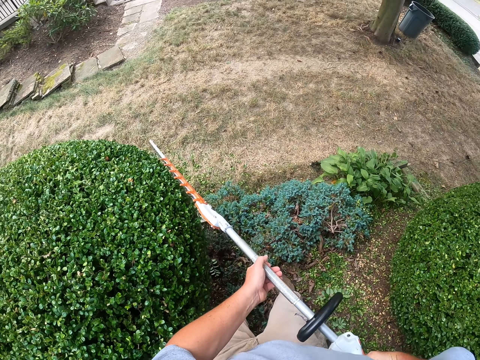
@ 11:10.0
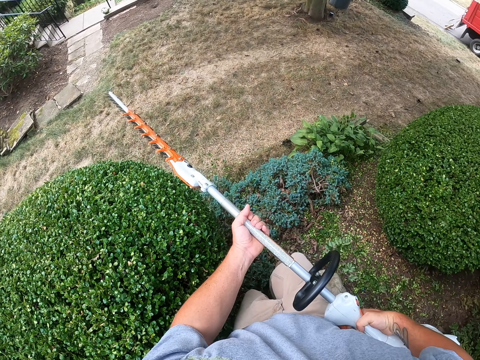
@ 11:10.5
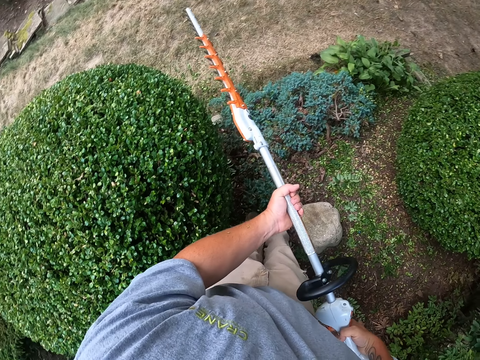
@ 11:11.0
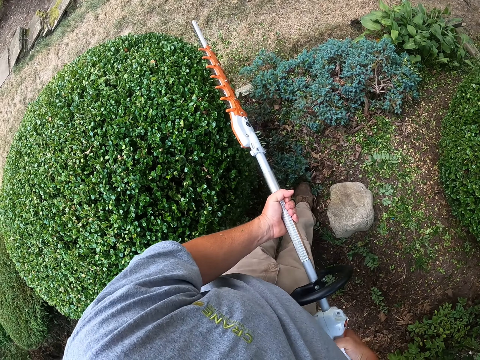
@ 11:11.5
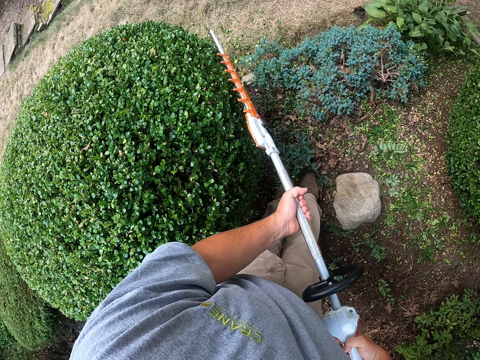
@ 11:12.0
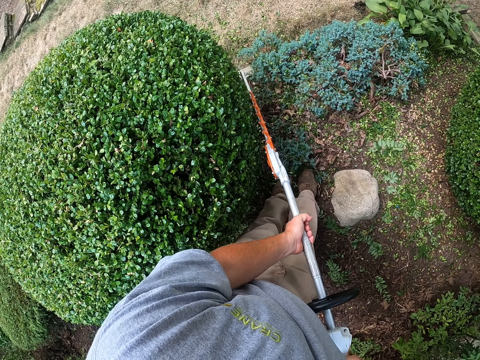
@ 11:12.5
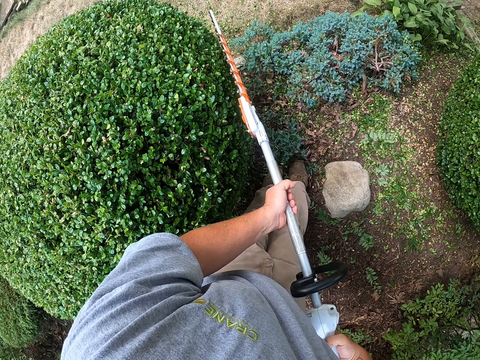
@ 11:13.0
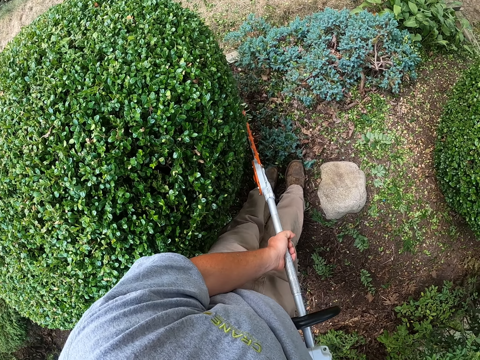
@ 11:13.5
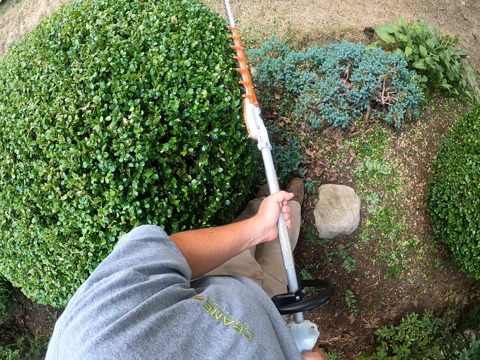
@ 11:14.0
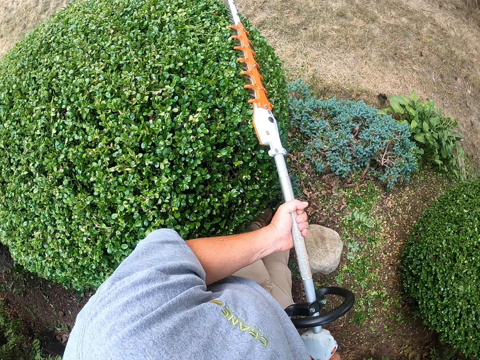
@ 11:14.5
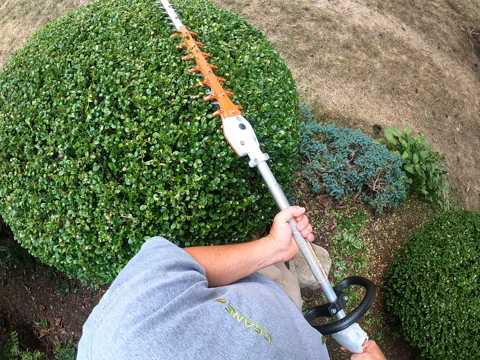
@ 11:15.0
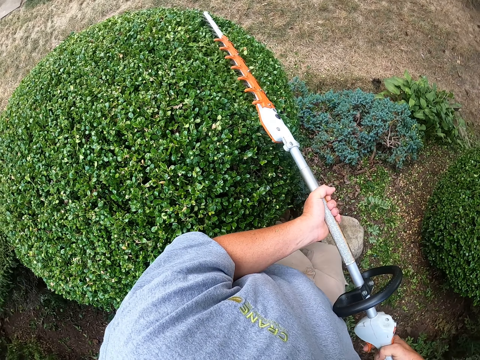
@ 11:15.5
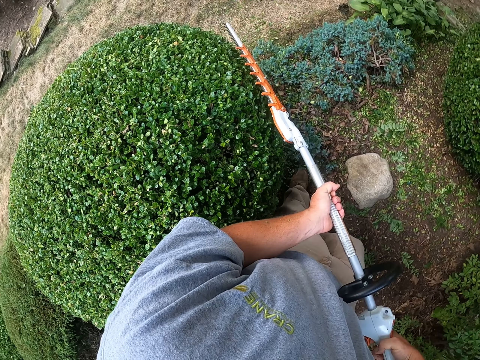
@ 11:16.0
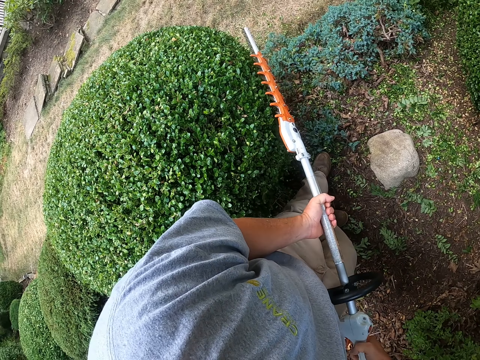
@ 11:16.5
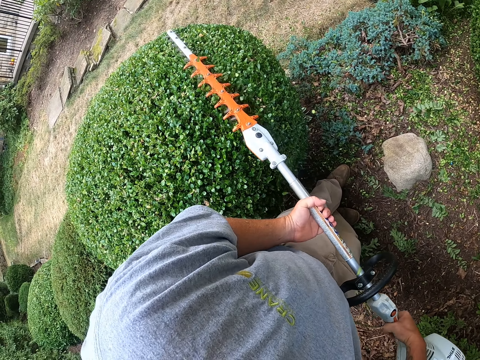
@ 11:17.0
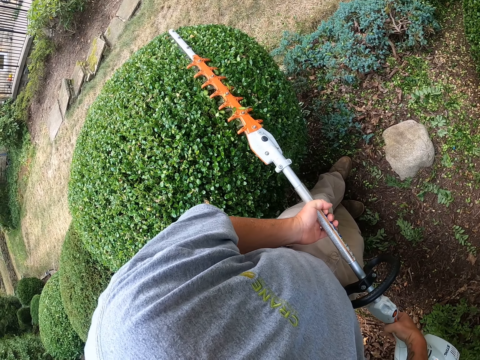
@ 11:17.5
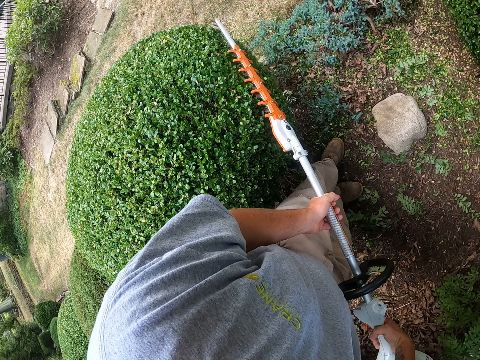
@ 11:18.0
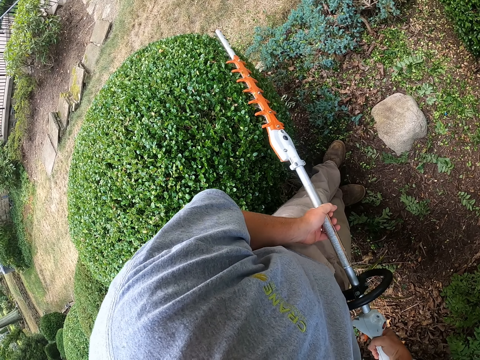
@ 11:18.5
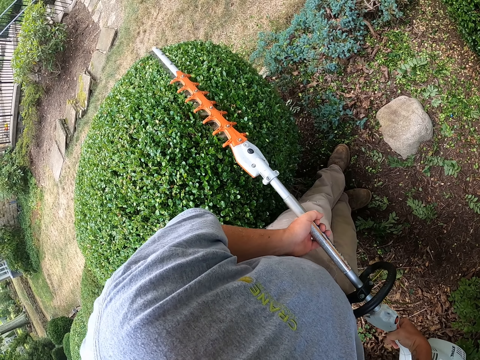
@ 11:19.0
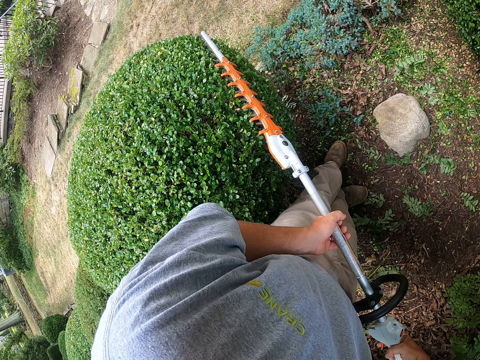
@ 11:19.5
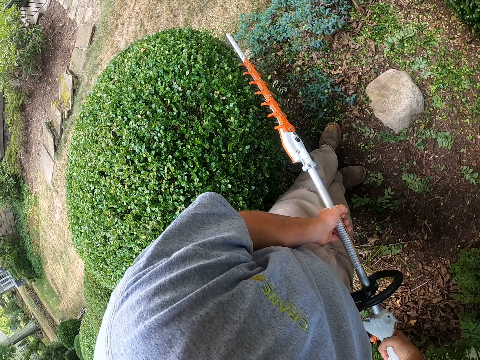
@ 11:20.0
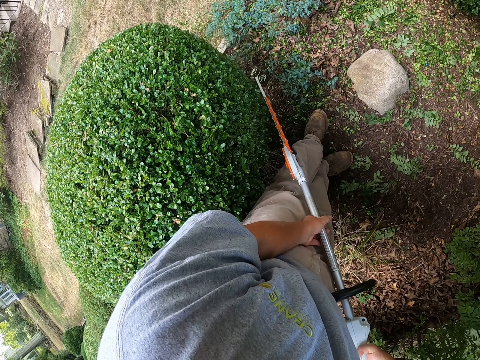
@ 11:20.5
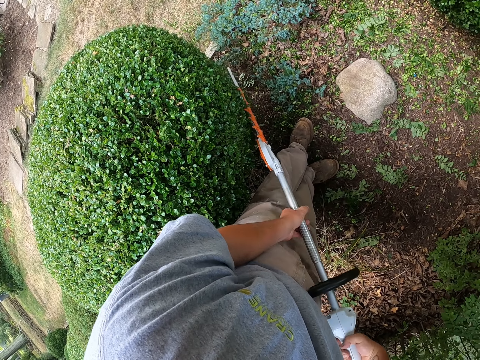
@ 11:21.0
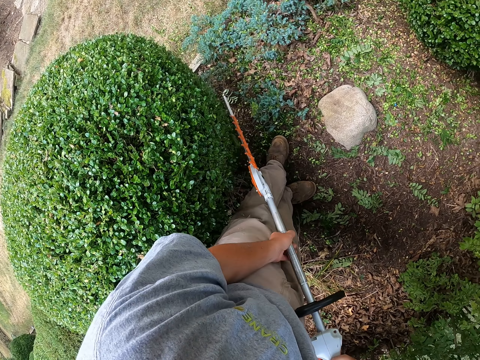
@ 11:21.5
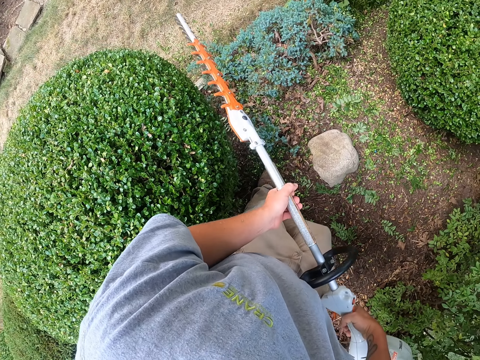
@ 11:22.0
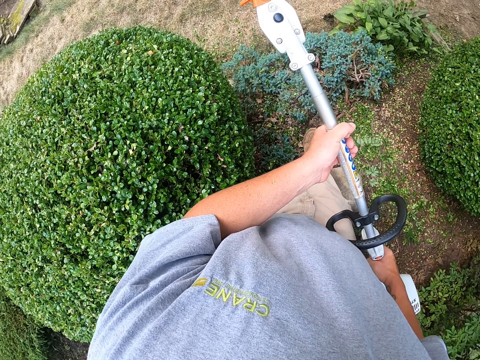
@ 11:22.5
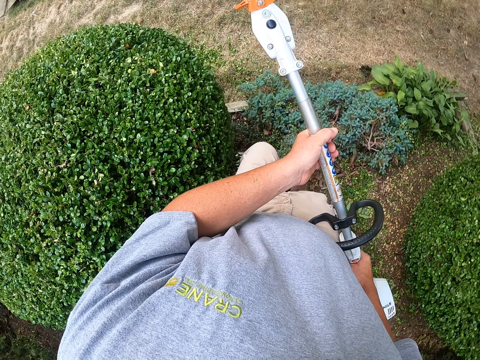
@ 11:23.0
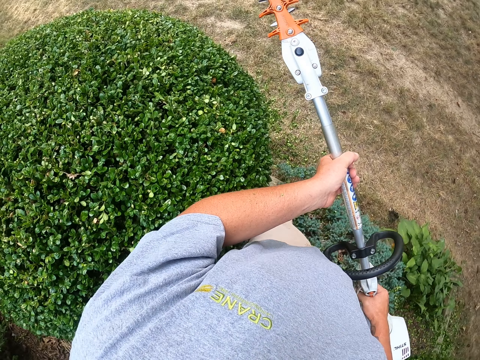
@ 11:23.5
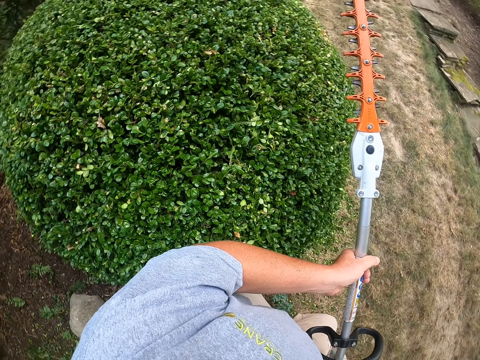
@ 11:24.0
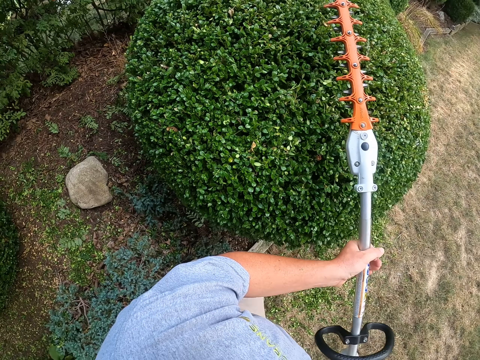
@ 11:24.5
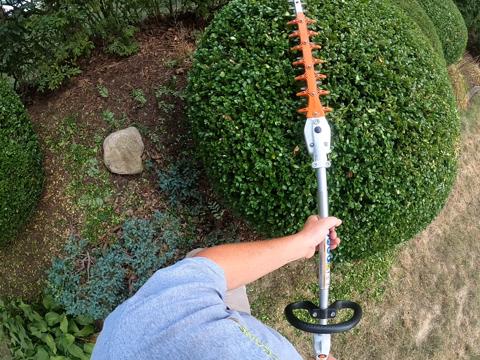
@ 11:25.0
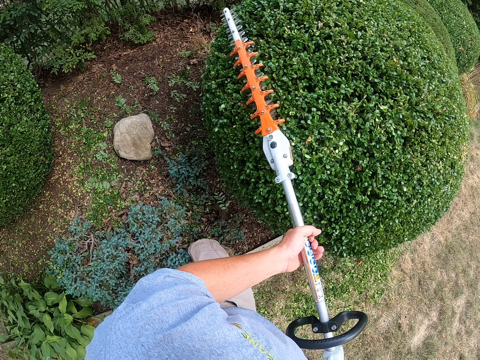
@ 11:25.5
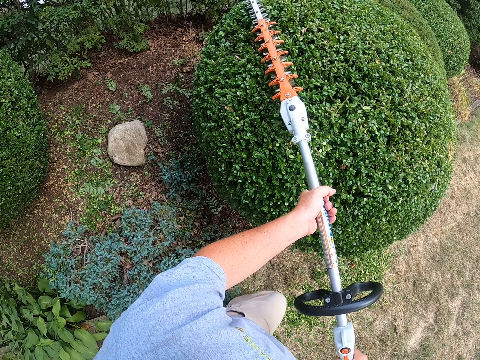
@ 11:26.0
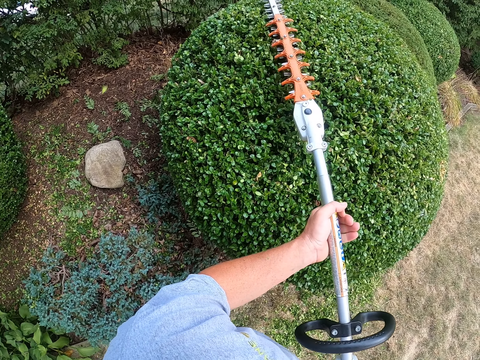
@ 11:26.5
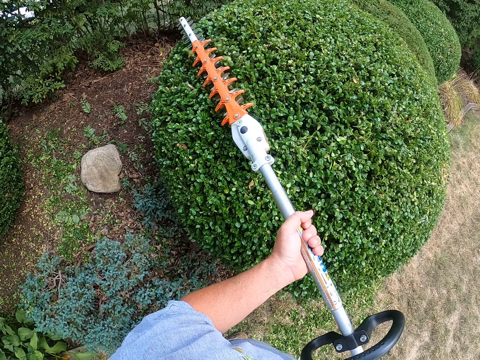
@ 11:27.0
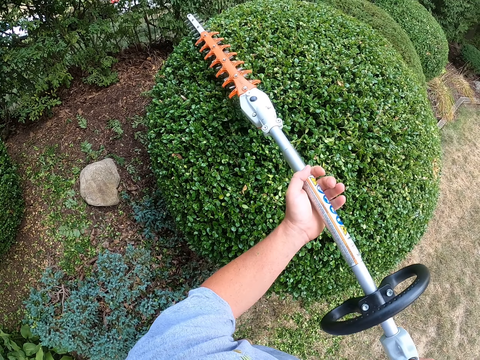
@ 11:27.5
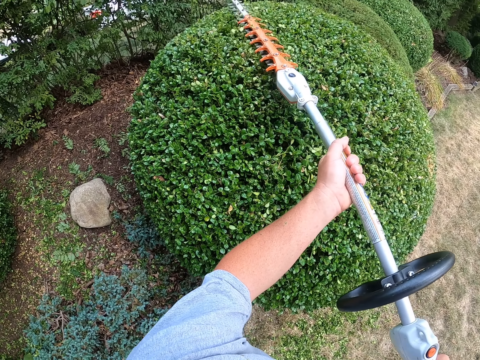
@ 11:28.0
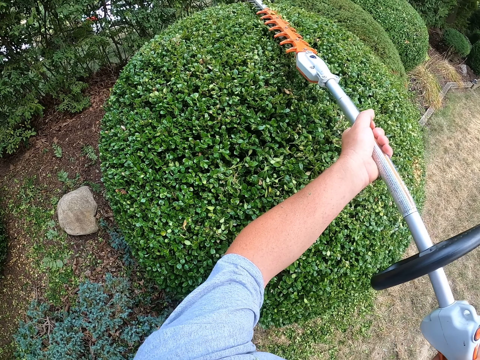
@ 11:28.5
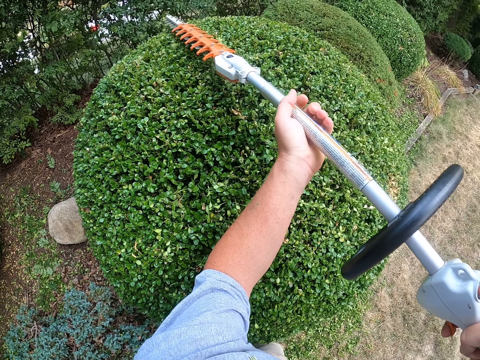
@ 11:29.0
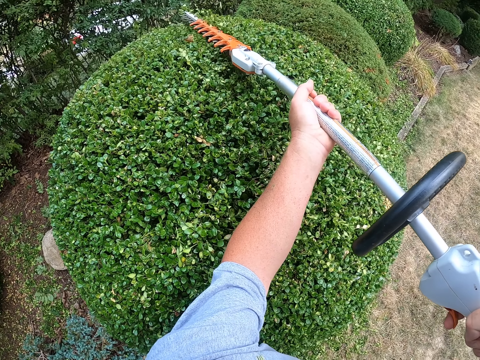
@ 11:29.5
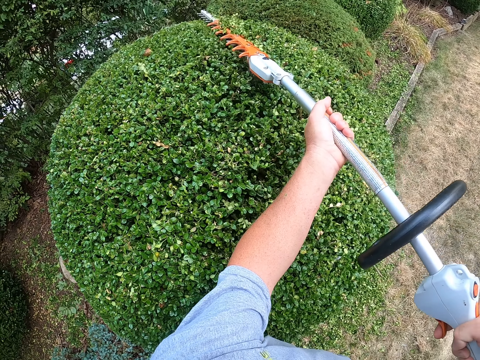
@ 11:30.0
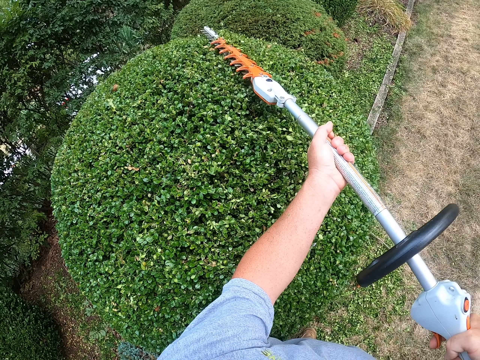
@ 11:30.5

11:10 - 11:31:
The camera wearer holds a garden tree. They trim the garden tree with something. They walk around the garden and trim the garden tree with something.

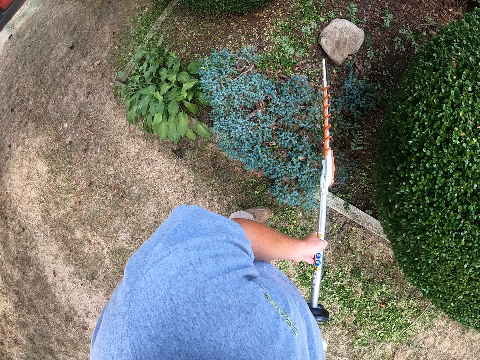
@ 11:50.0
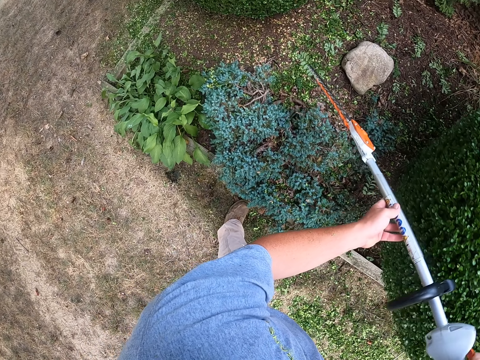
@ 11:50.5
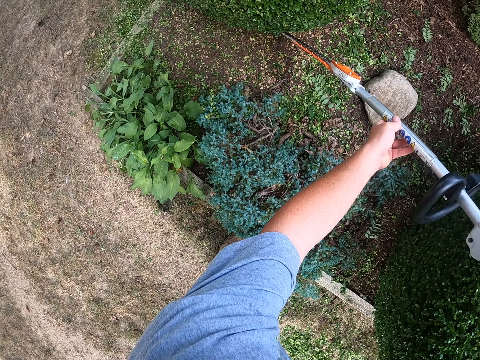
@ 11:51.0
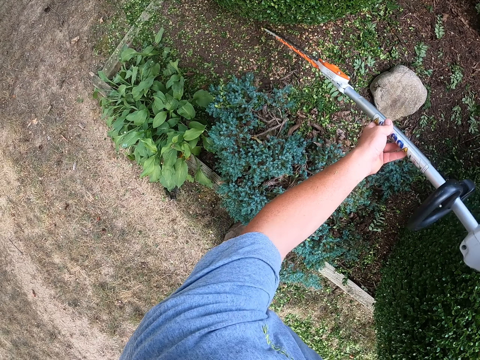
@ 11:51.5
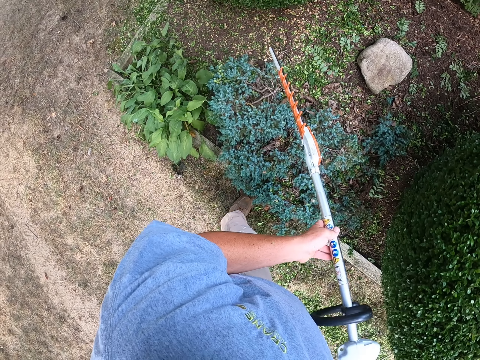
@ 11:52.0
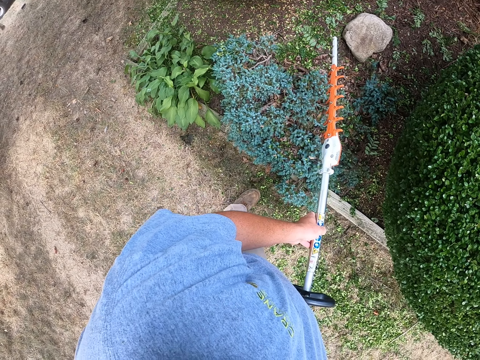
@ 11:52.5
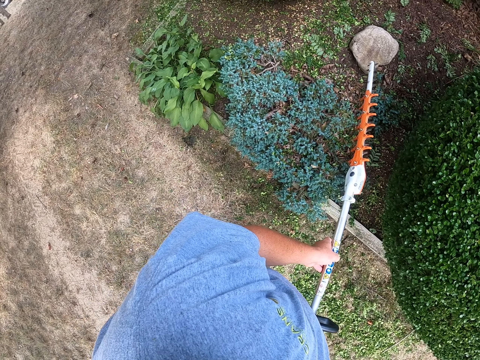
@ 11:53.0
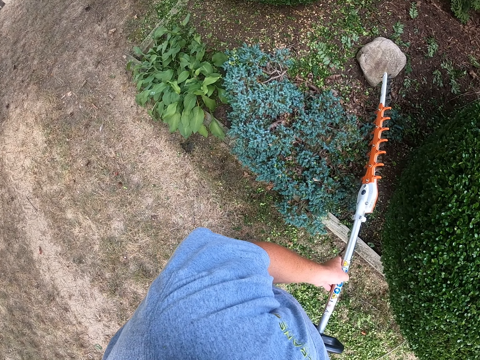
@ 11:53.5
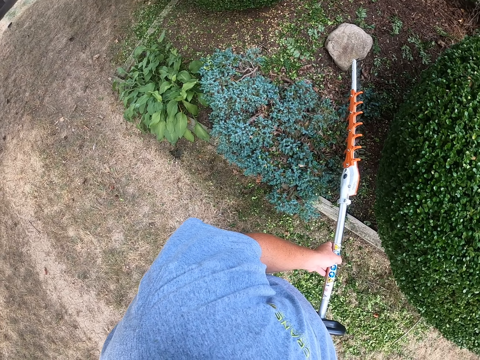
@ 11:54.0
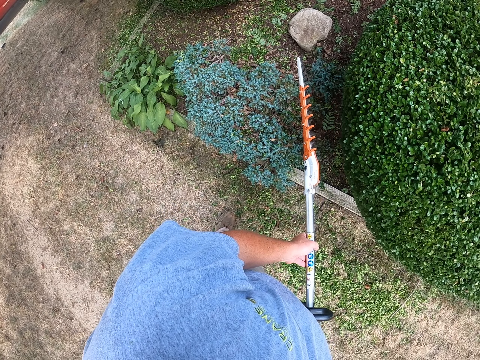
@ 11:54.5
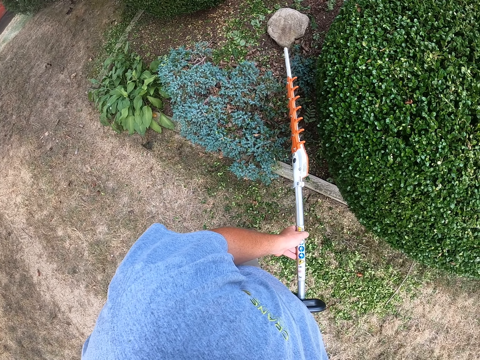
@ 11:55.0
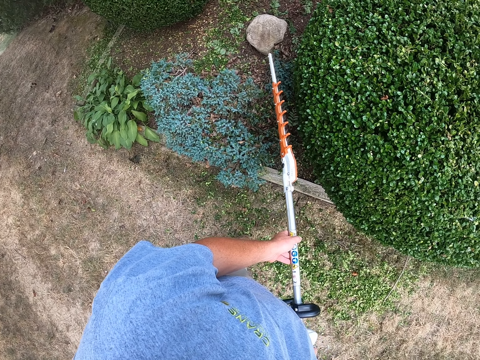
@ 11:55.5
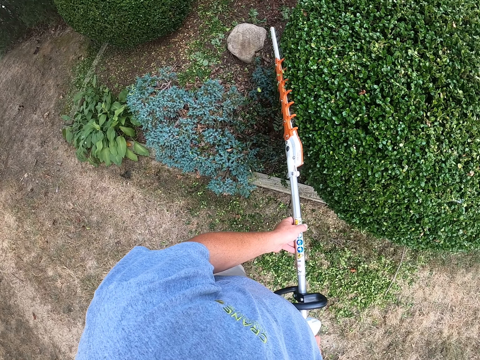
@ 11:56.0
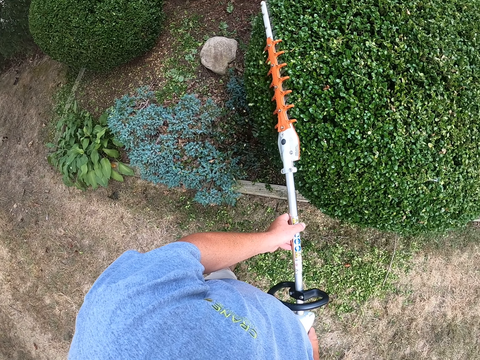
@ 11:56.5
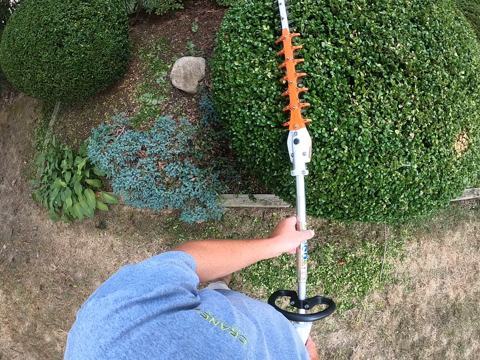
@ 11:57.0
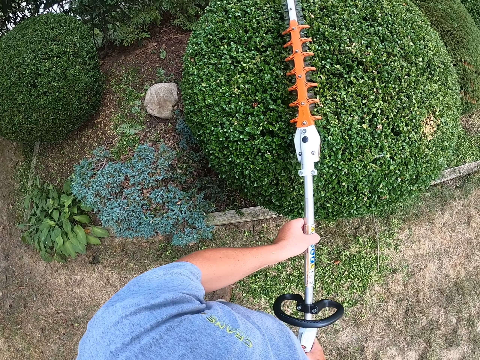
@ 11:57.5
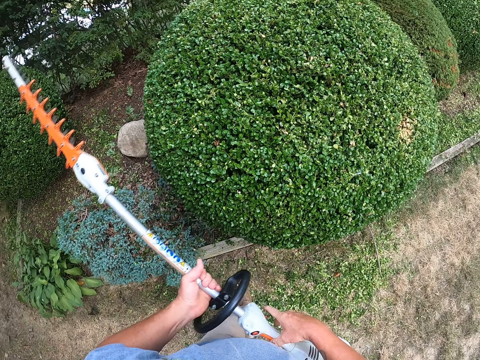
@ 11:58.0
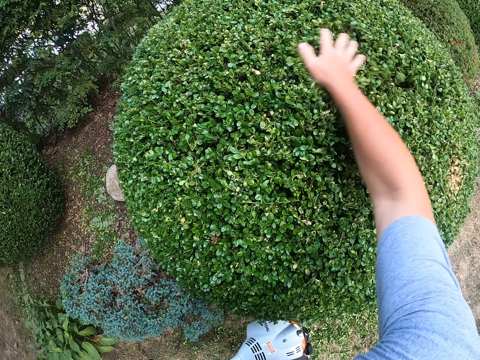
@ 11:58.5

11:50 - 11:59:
The camera wearer removes something from the garden. They trim another garden tree with something. They stand on the ground. They trim the shrub with a hedge trimmer.
